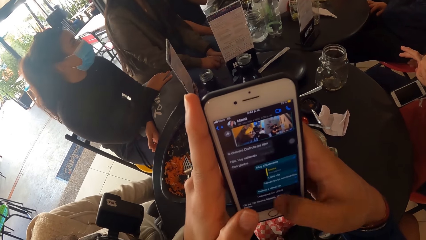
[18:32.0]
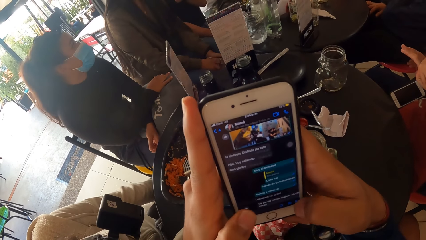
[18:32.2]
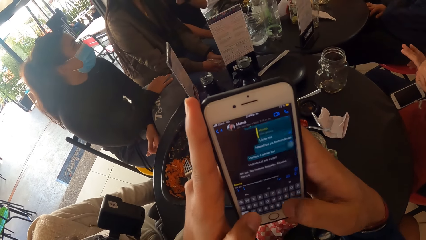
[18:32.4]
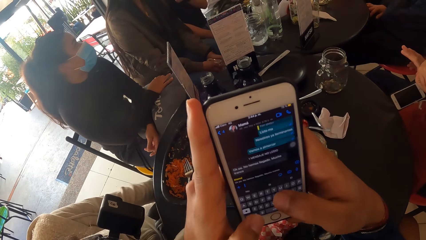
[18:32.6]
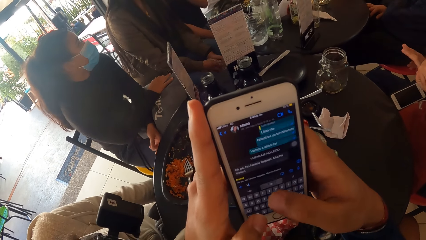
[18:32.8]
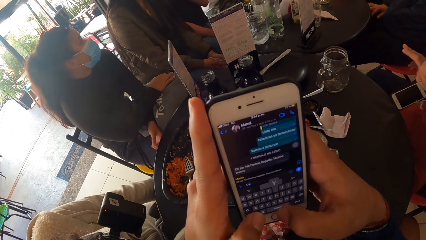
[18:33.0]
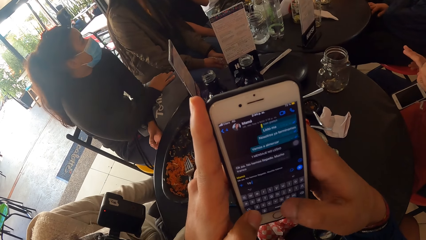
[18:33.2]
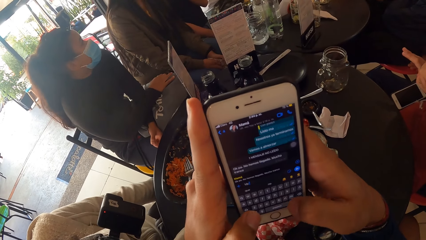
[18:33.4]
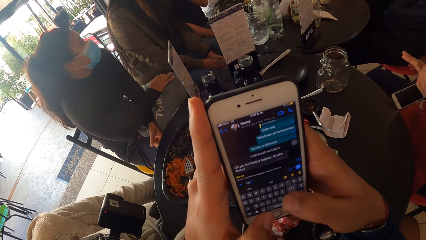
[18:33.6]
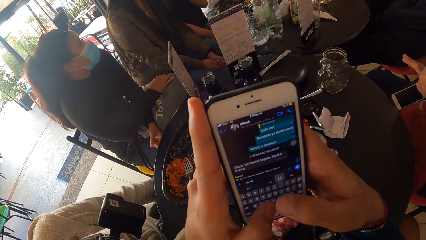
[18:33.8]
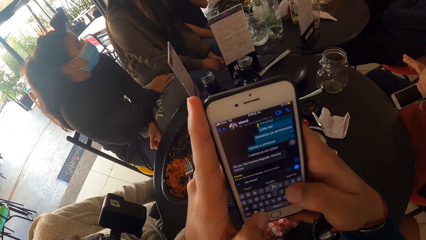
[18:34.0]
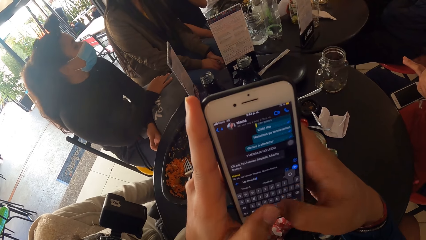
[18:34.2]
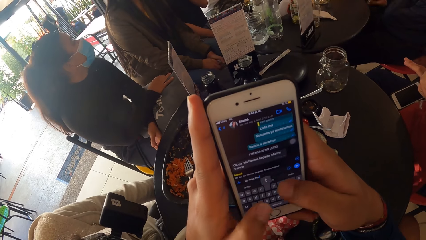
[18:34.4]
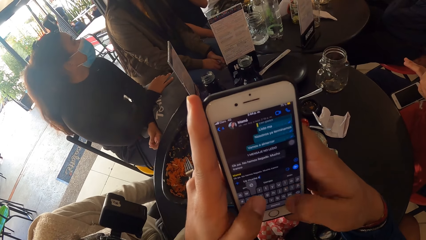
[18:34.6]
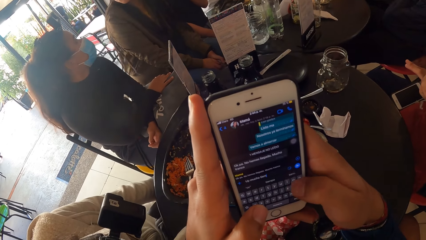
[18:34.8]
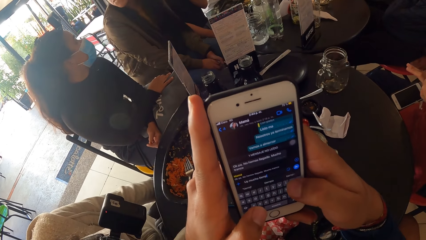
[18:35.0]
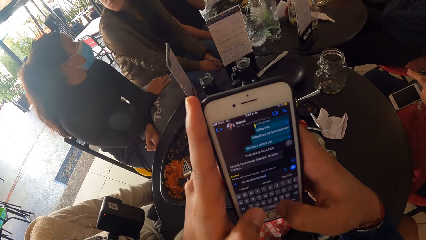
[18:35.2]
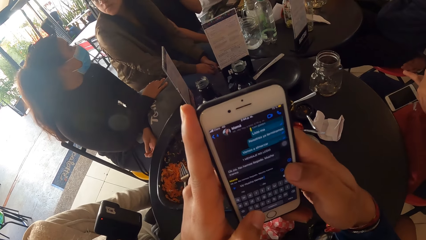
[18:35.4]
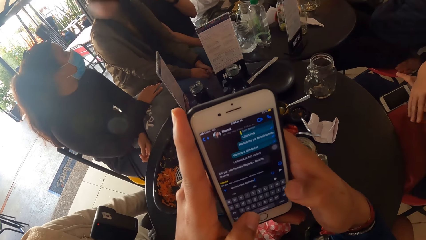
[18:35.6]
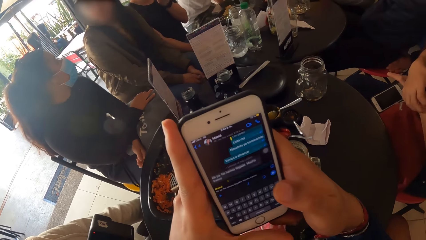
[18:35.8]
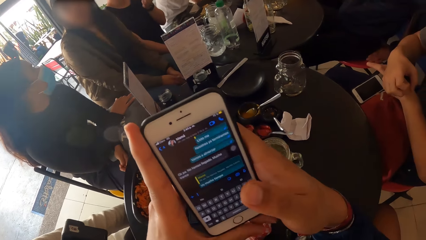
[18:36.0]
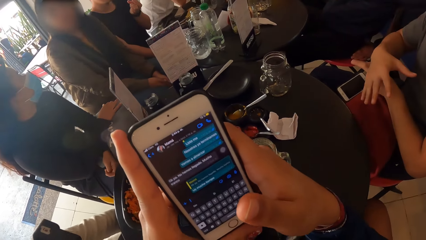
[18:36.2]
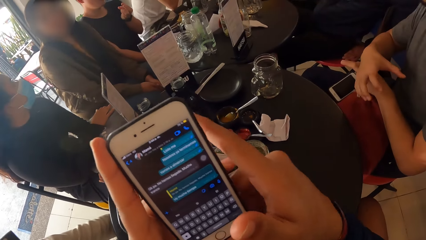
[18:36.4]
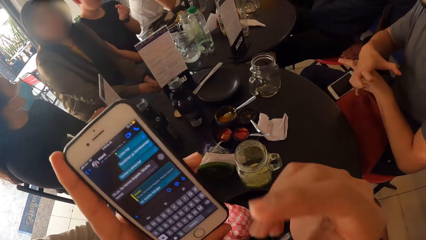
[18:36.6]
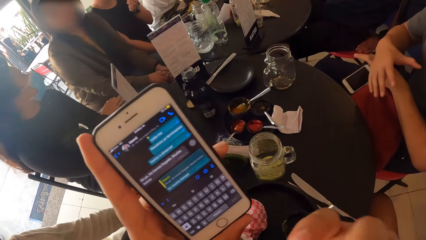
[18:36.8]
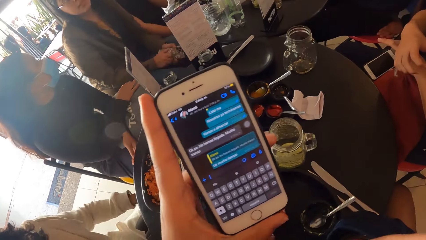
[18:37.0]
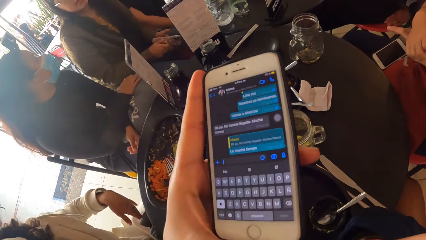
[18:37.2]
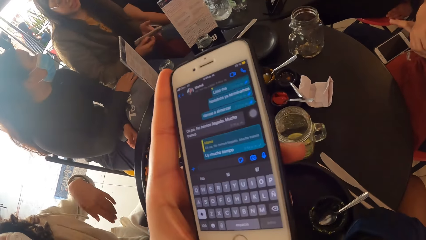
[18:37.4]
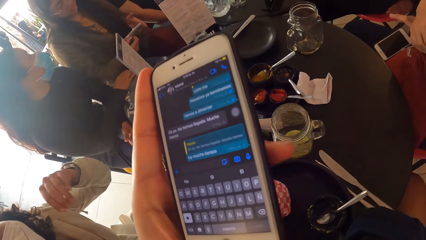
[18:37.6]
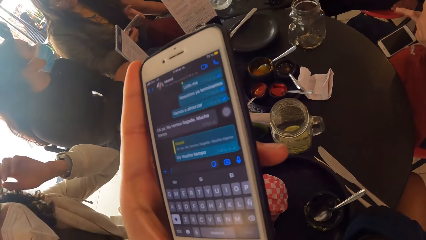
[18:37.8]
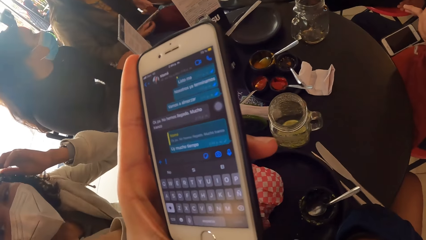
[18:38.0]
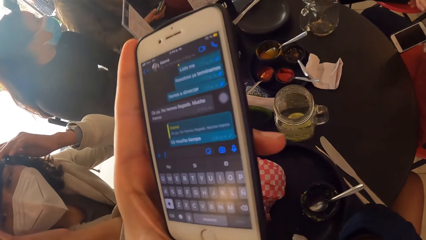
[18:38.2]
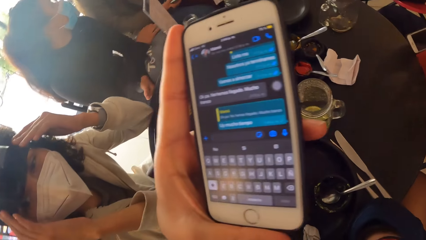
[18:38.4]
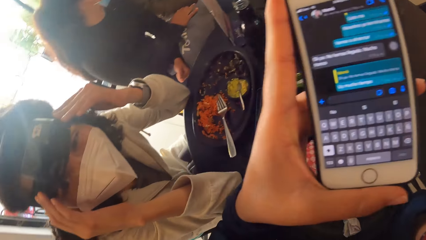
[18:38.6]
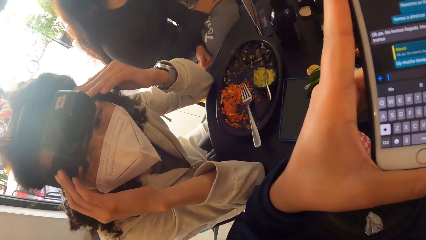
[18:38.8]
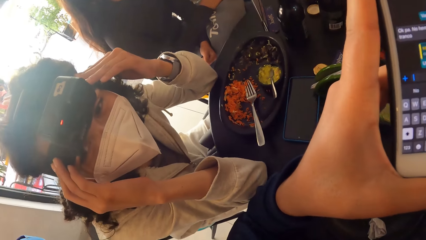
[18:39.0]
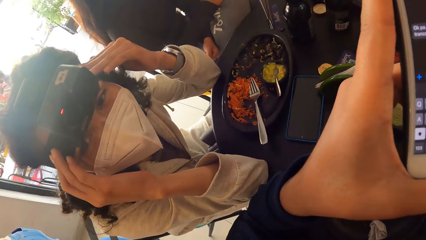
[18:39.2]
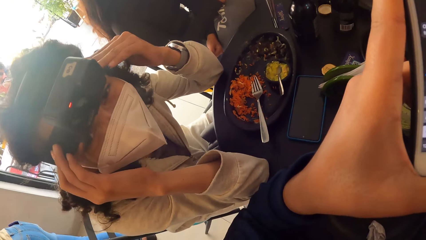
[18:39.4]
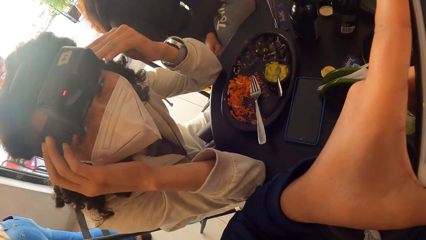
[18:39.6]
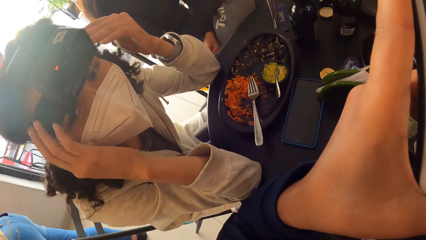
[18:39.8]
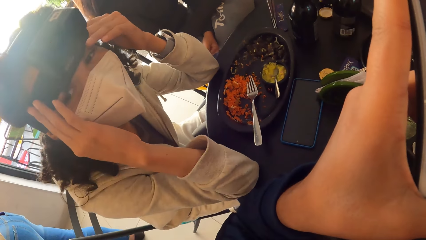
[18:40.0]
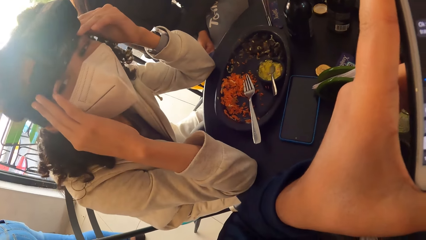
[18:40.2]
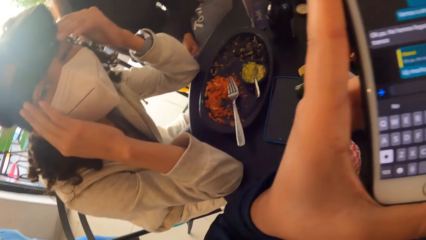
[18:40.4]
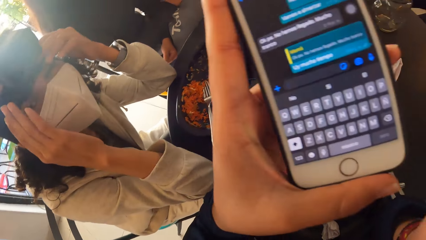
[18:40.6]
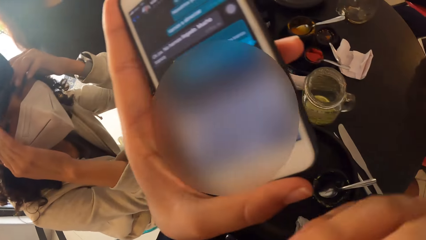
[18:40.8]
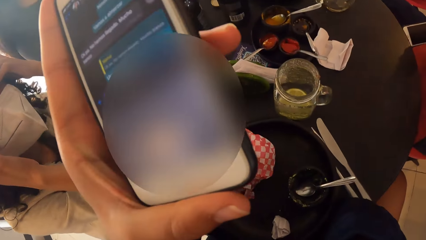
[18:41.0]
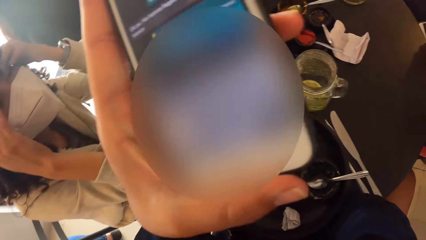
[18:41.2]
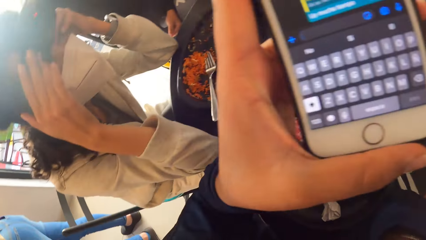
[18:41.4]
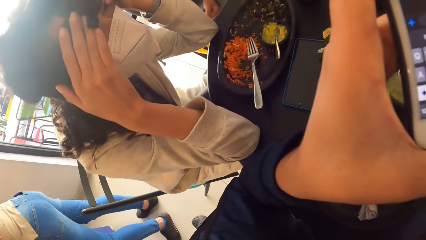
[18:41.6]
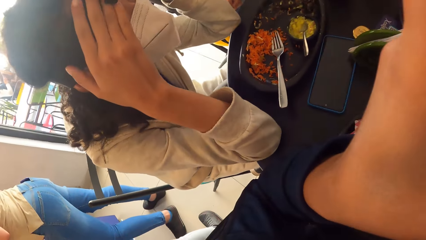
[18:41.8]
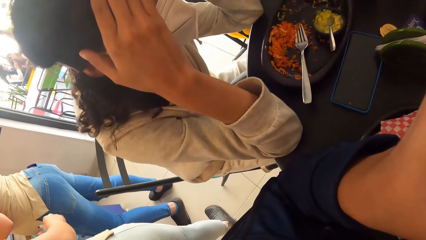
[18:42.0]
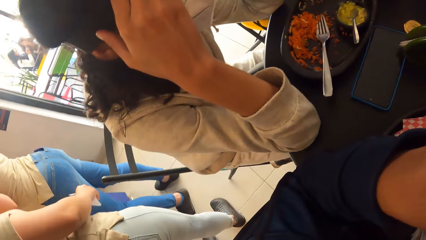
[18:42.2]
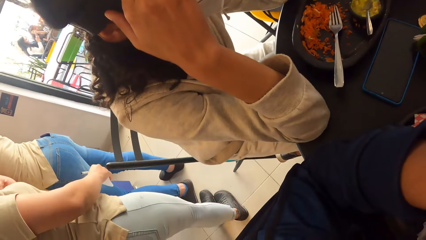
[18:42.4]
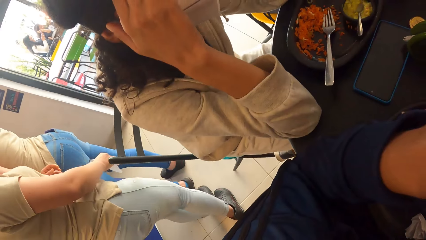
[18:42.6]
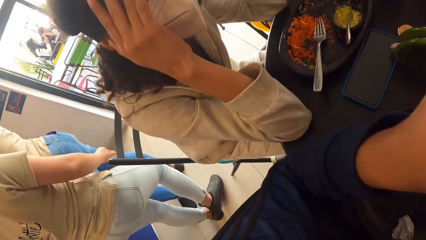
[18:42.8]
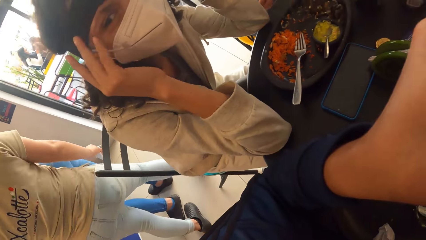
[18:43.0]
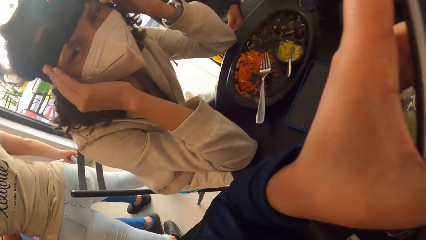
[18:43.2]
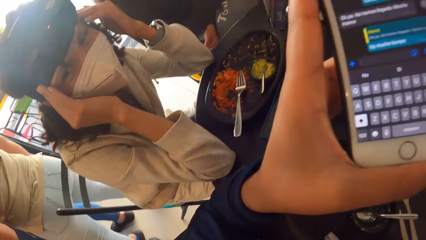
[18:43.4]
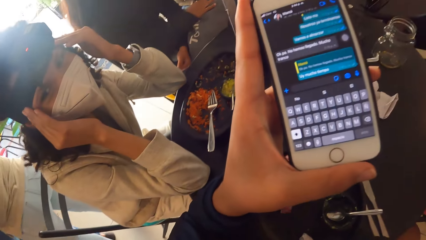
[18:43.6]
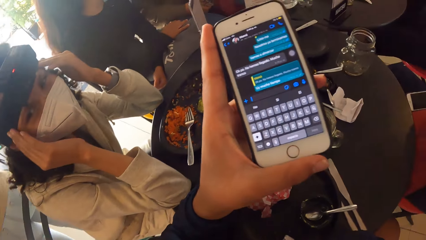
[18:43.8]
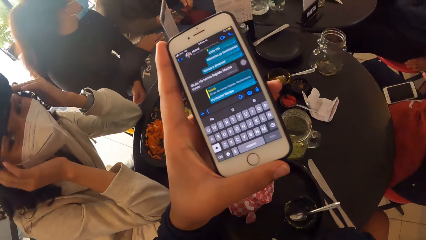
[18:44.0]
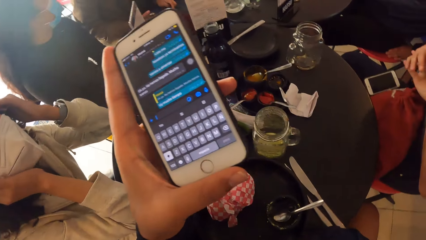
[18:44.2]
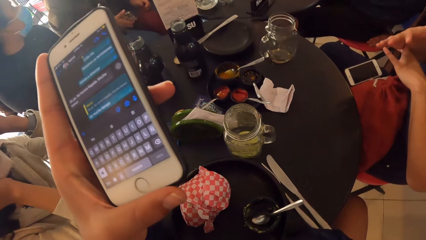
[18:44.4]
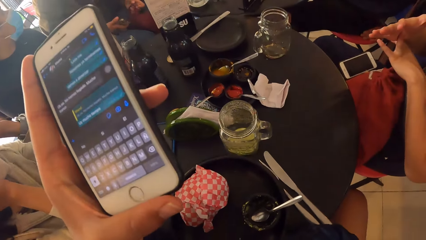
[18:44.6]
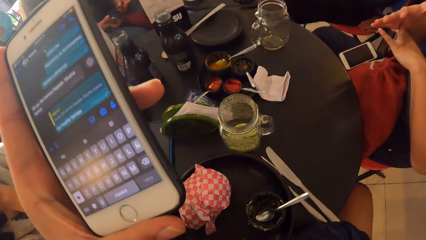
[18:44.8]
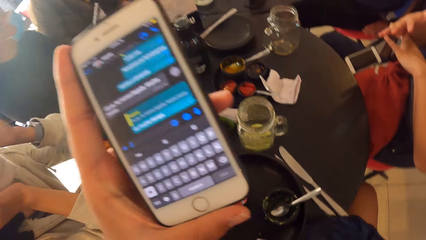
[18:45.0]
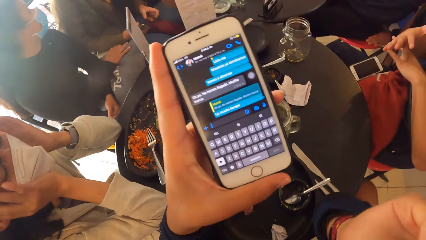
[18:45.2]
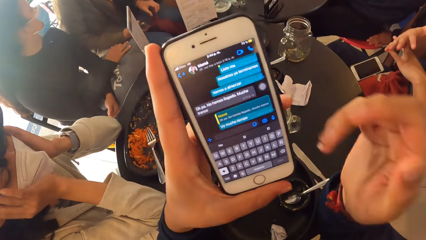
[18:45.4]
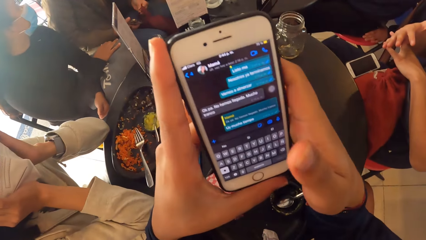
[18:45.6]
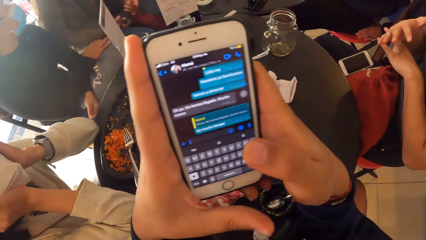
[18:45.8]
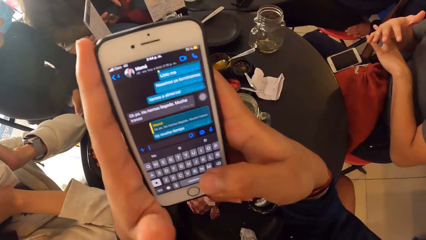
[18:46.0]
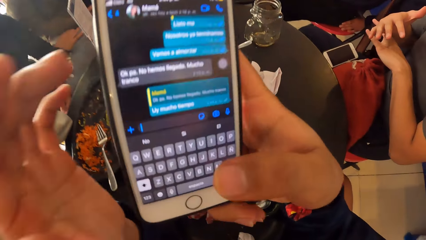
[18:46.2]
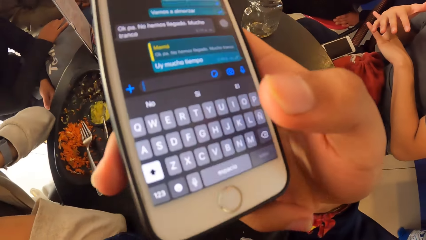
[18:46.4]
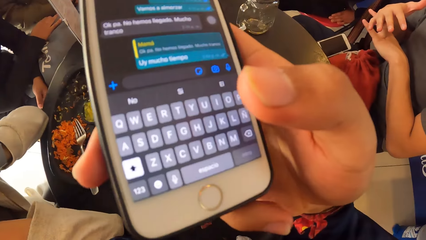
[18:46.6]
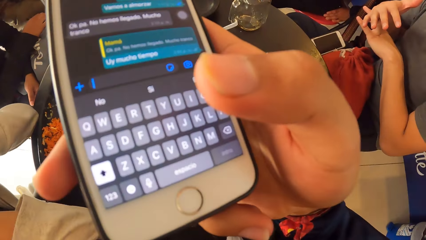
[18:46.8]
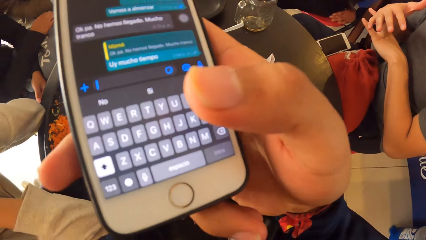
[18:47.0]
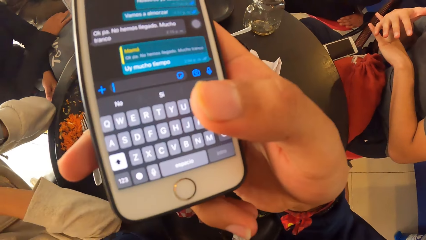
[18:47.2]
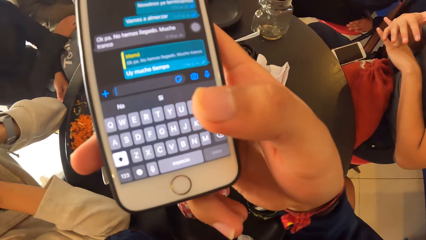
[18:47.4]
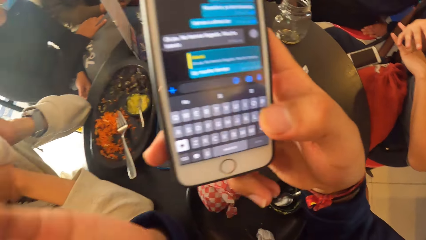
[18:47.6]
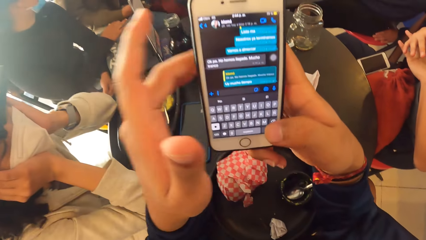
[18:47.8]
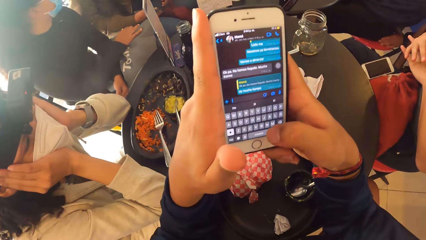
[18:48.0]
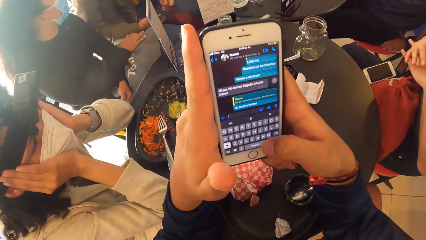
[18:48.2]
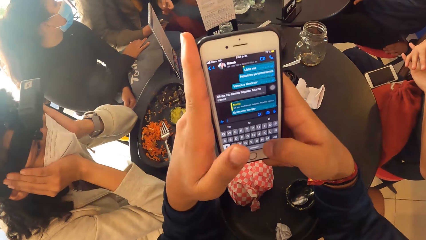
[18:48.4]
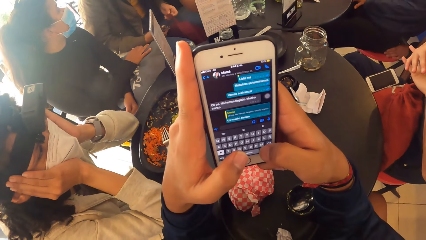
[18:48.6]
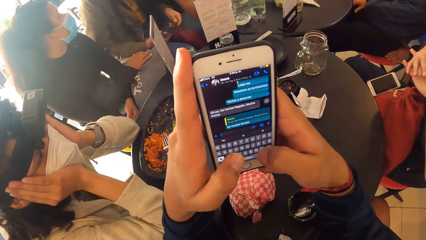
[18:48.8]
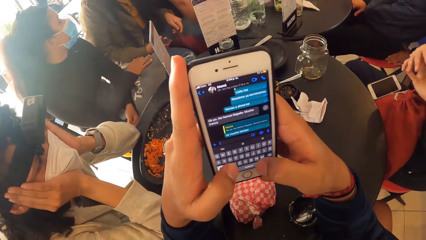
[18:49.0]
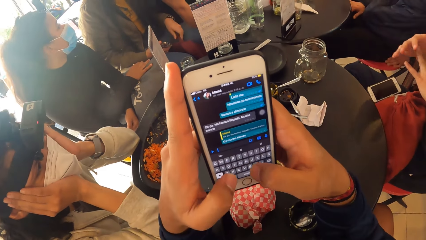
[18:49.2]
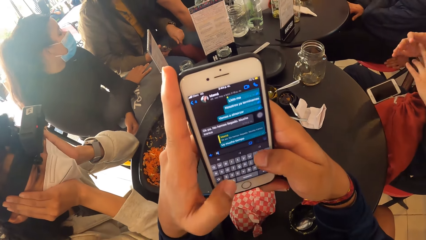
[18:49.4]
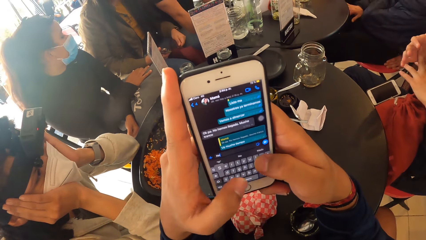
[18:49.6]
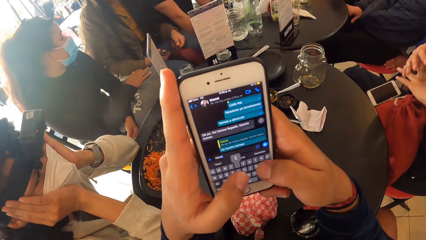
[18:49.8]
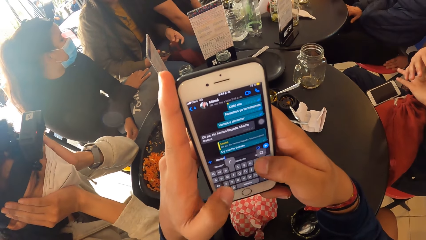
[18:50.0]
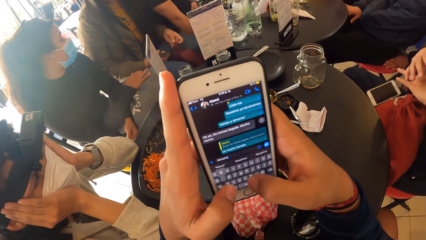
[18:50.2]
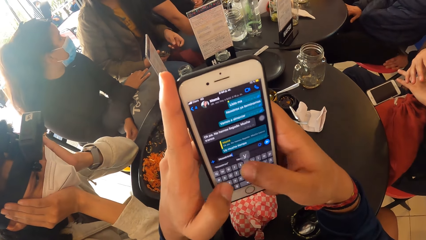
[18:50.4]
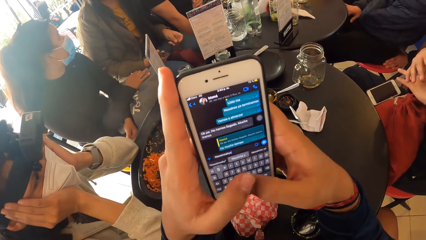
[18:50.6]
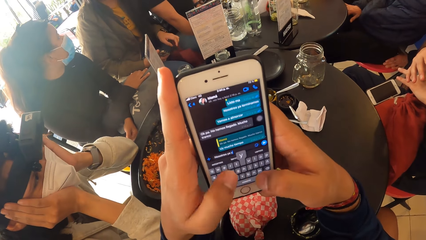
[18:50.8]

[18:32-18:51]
The woman interacts with a woman. Another woman touches the camera on her face with both hands. The camera wearer looks at a woman. They look around and use the phone.
